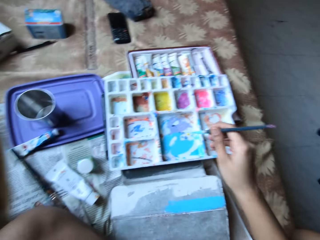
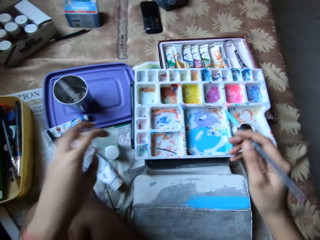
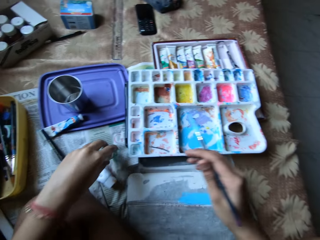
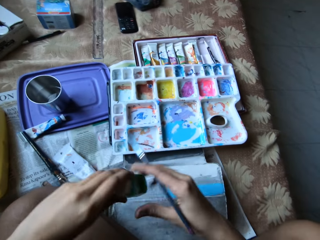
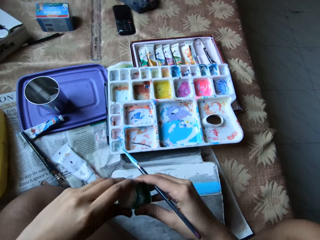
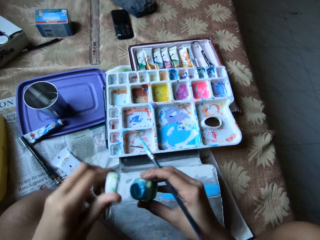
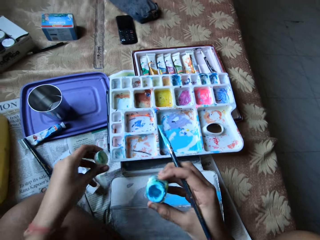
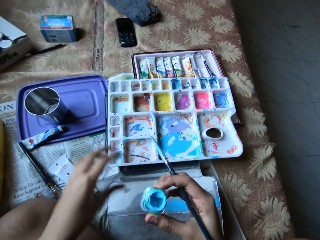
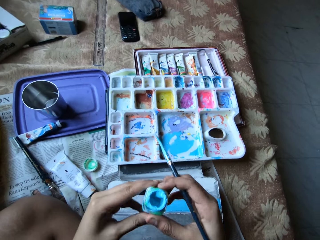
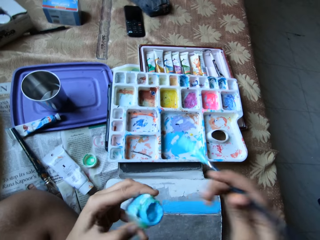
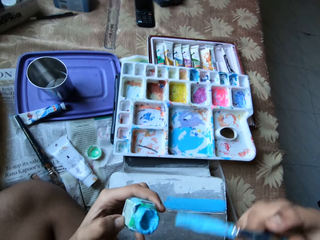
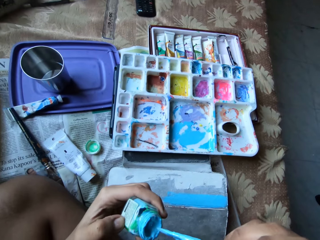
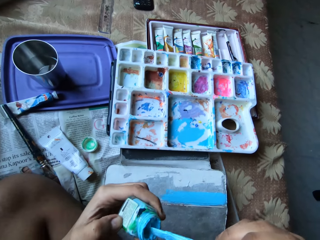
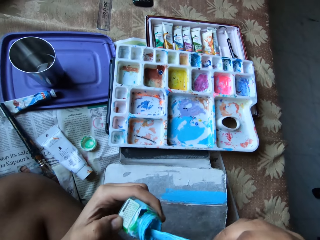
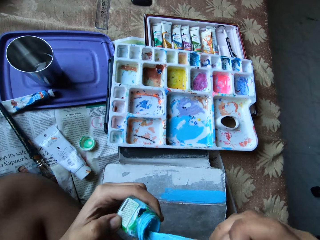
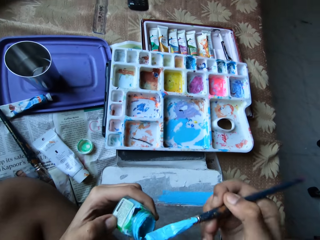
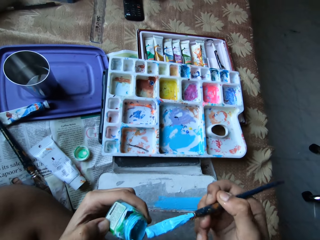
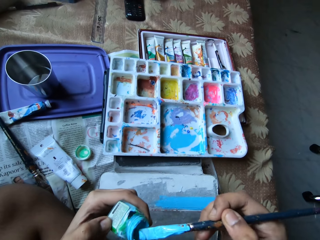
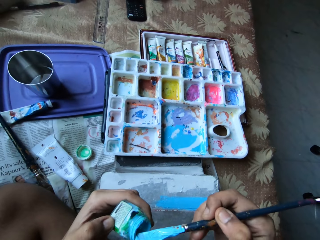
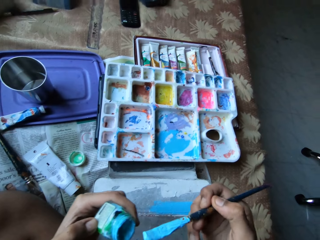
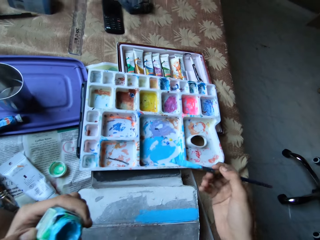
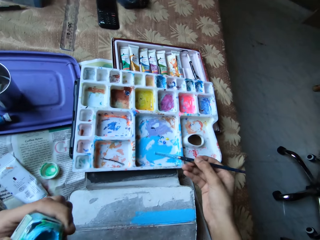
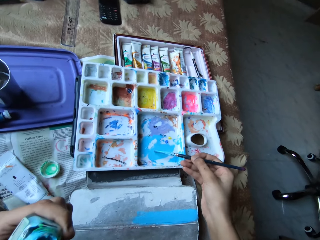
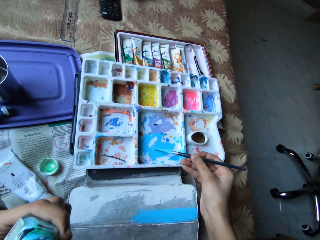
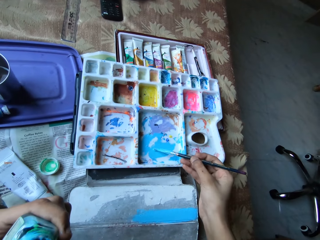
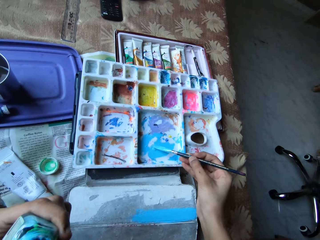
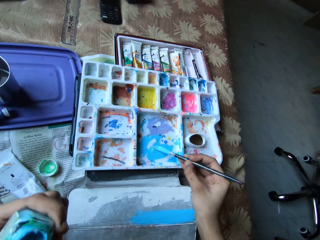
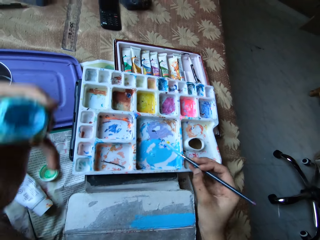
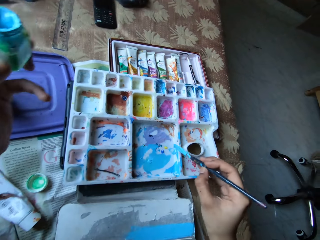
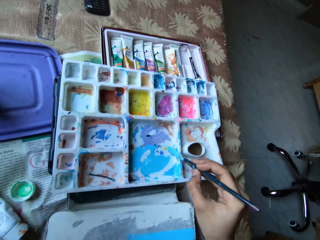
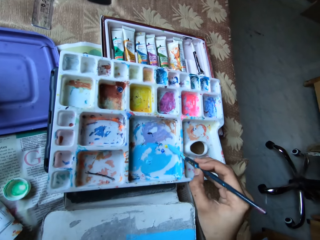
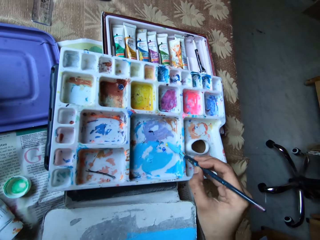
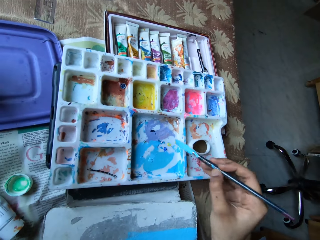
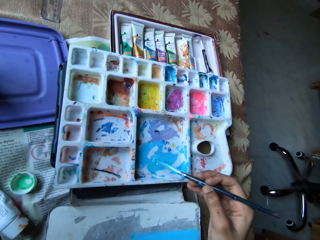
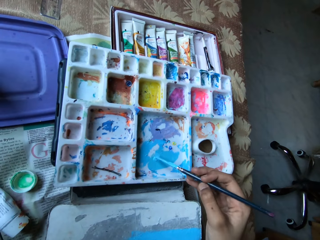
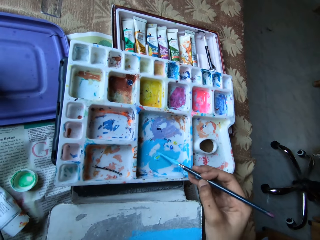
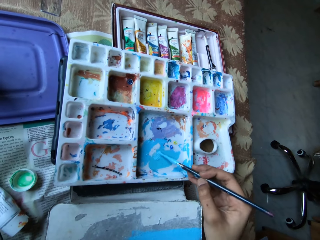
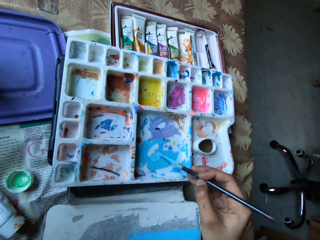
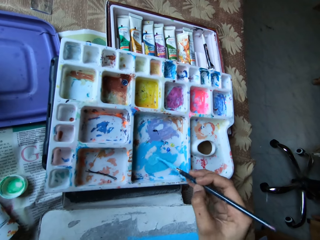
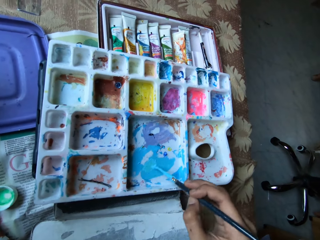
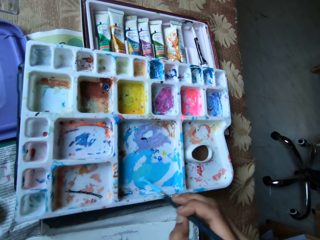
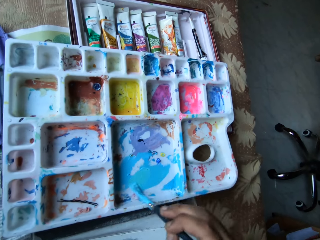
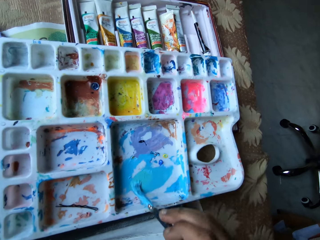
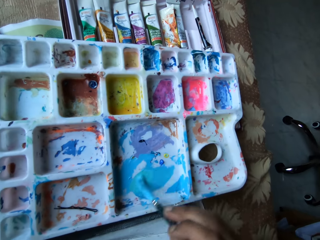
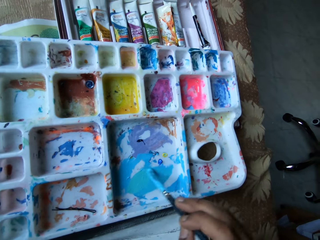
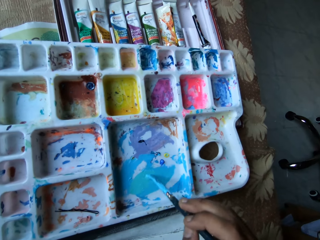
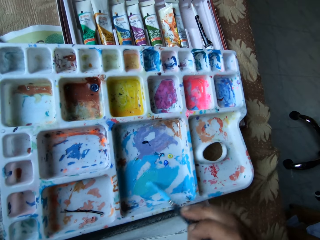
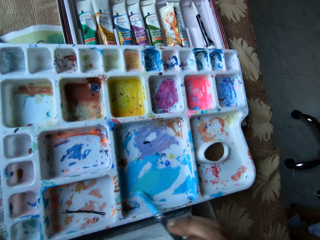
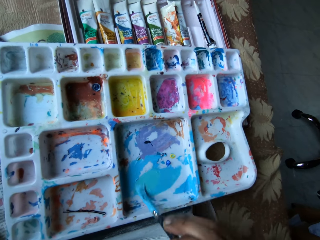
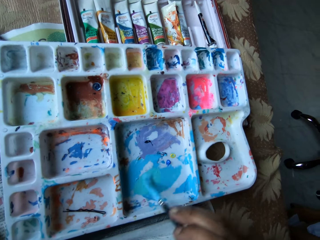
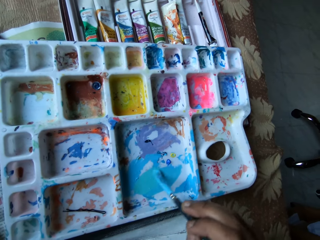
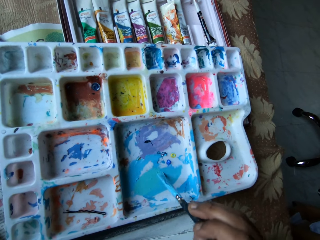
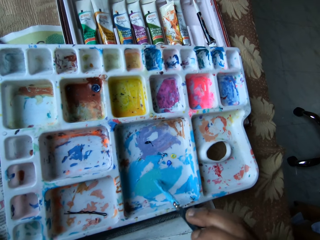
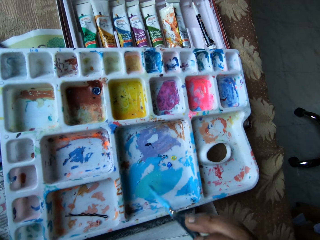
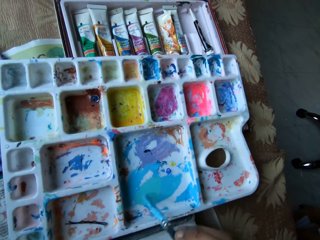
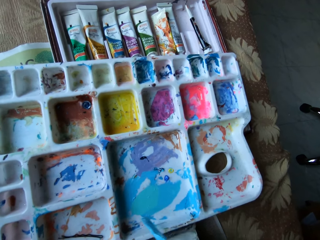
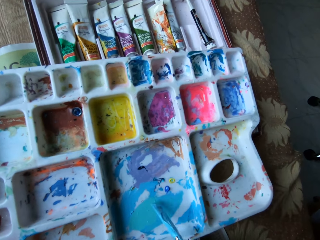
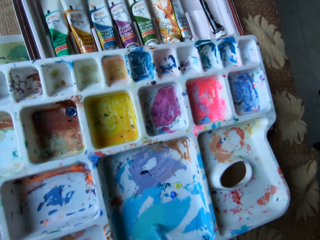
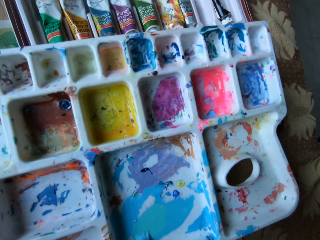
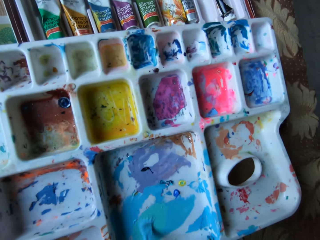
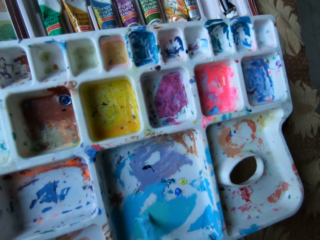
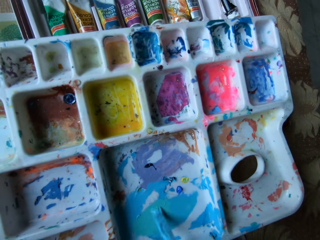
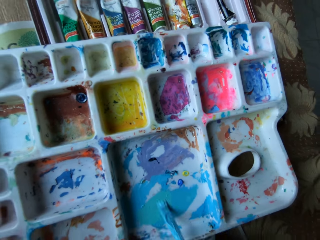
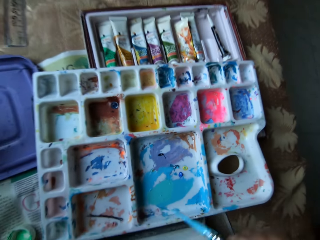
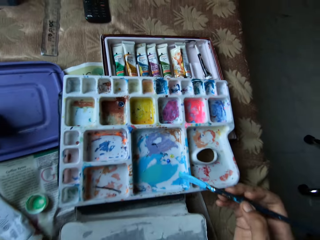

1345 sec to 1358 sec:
The camera wearer picks the can of watercolour from the bed with her left hand. She opens the lid of the can of watercolour with her left hand. She drops the lid on the bed with her left hand. She passes the can of watercolour to her left hand with her right hand. She takes some paint from the can of watercolour with the blue paintbrush in her right hand. She dips the paintbrush in the lid. She applies some paint on the paint palette with the blue paintbrush in her right hand. She mixes the paint in the paint palette with the blue paintbrush in her right hand. She rubs the paint with a brush in her right hand.

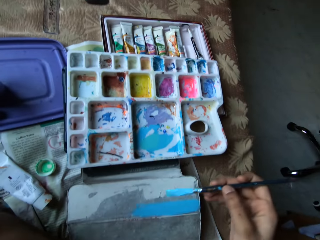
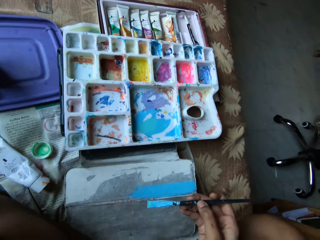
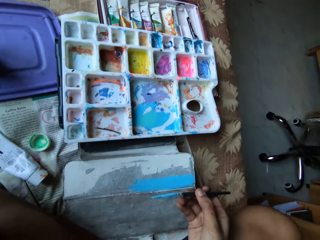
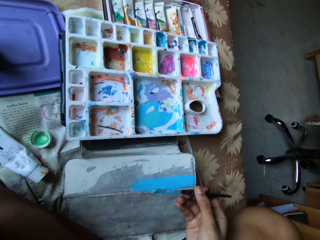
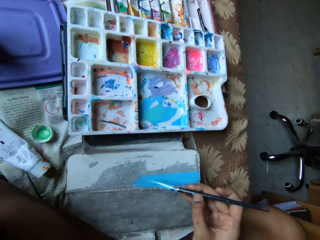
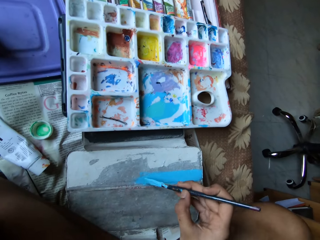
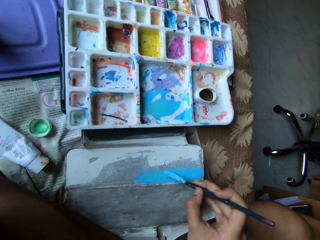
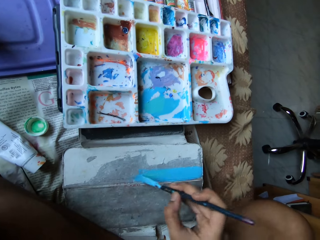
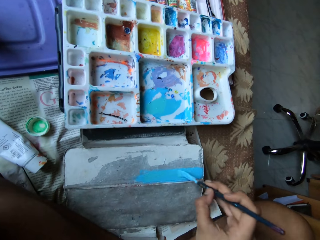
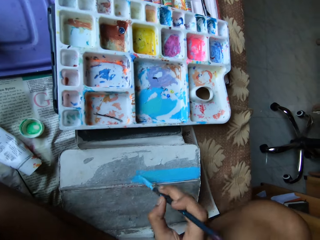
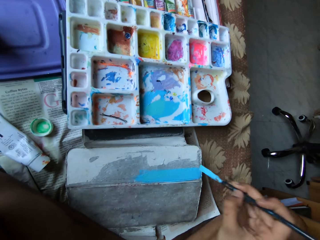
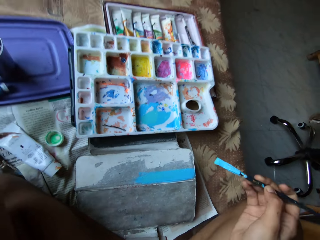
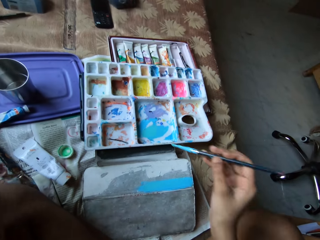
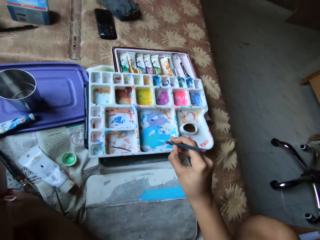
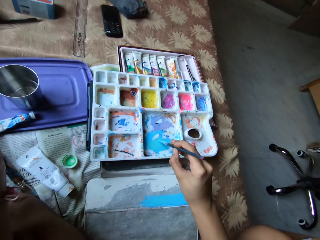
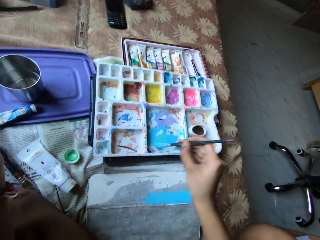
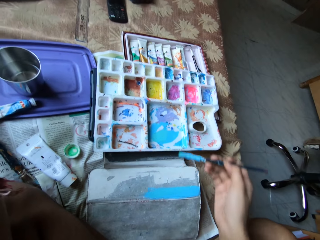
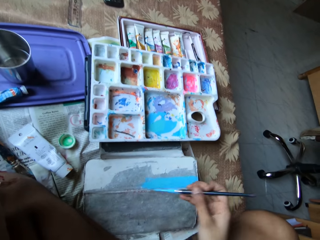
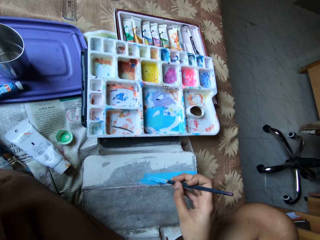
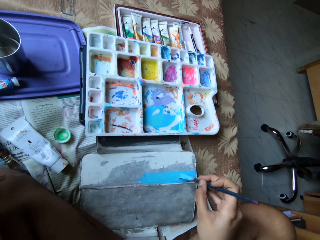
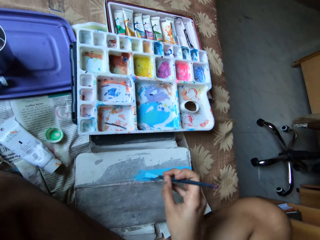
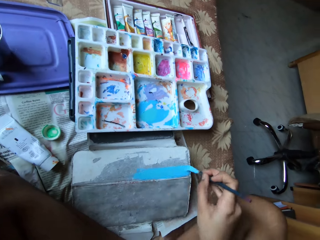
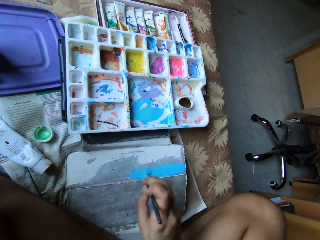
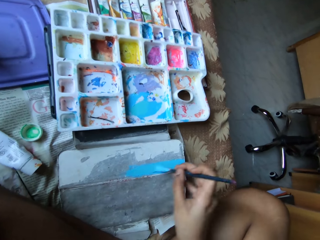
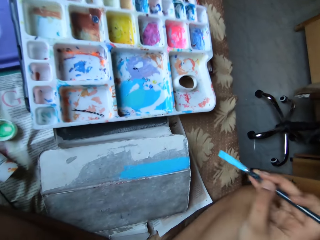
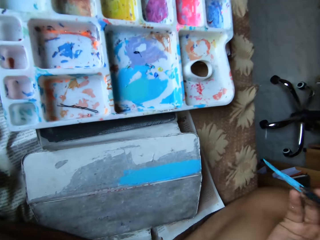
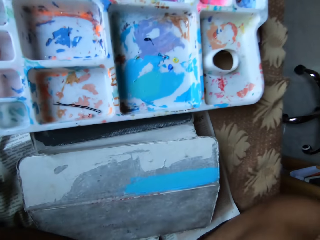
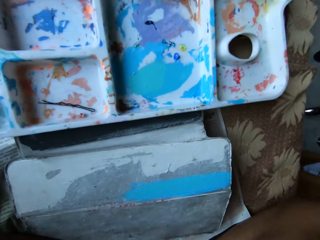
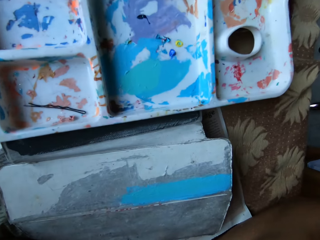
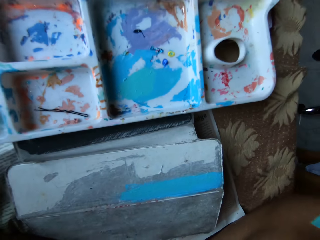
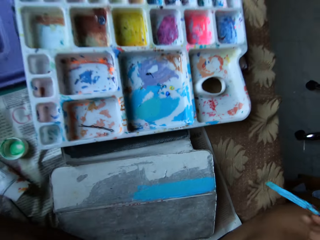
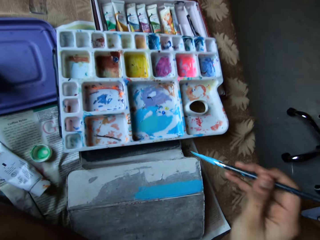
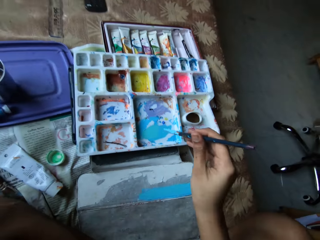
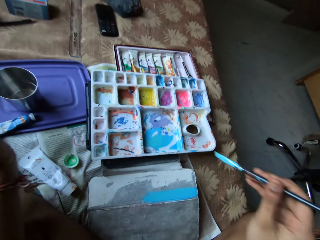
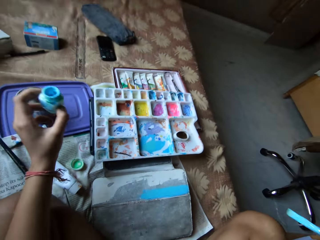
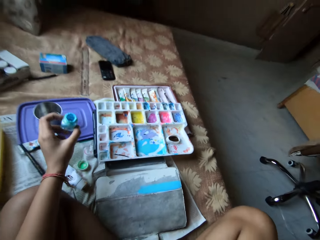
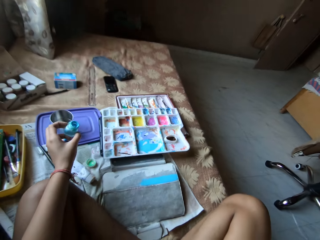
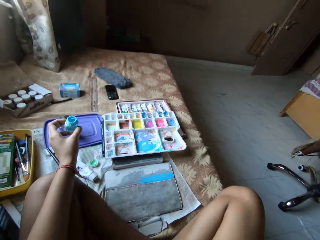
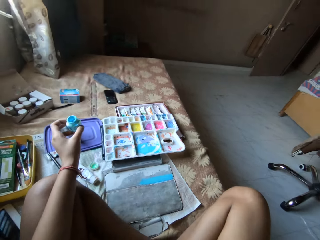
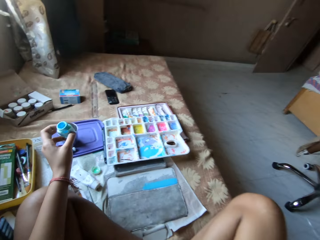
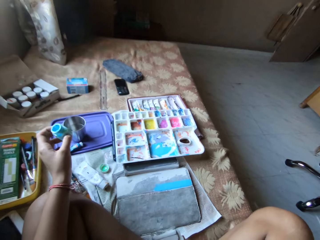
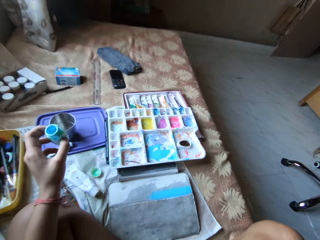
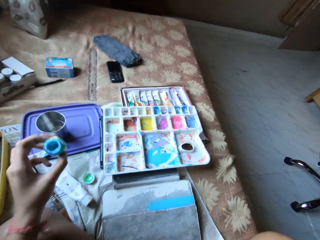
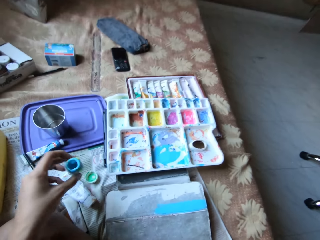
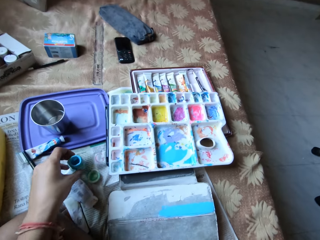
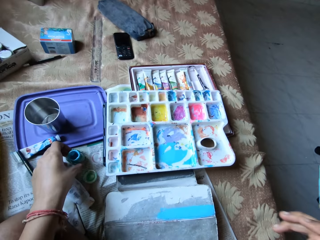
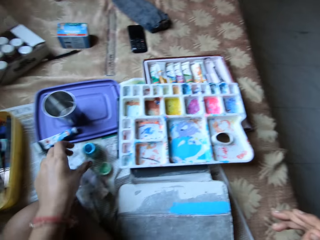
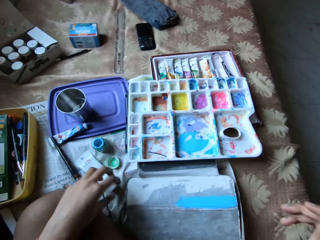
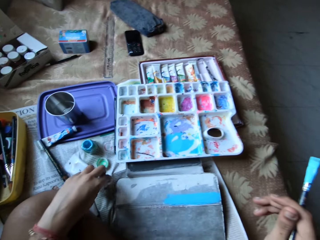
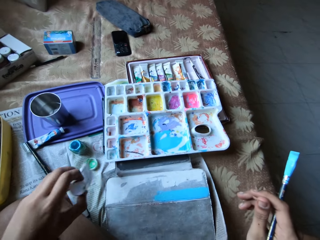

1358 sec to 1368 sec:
The camera wearer applies some paint on the tablet case with the blue paintbrush in her right hand. She takes some paint from the paint palette with the blue paintbrush in her right hand. She applies some paint on the tablet case with the blue paintbrush in her right hand. She drops the paint bottle on the bed with her left hand.
